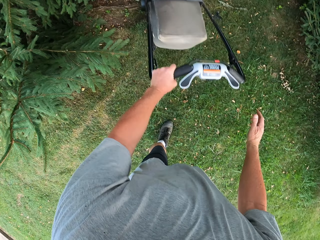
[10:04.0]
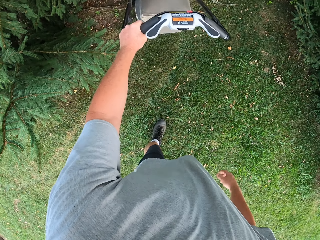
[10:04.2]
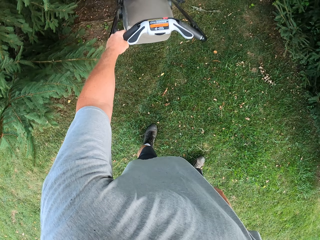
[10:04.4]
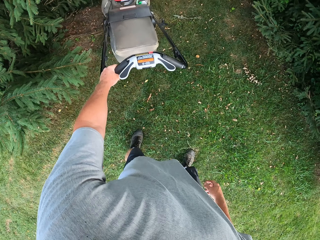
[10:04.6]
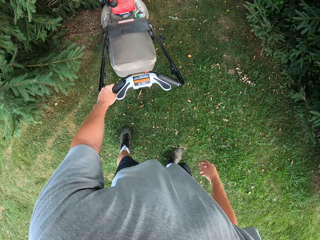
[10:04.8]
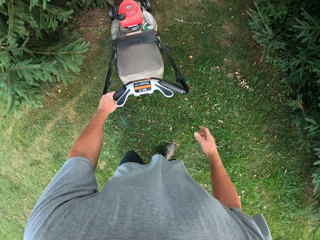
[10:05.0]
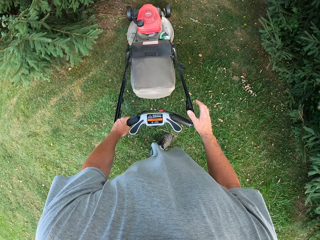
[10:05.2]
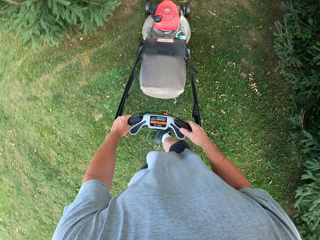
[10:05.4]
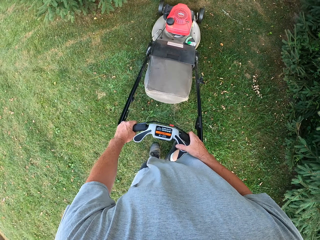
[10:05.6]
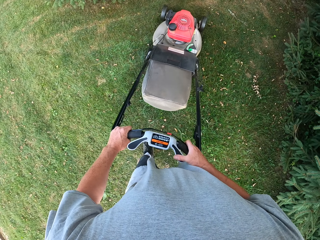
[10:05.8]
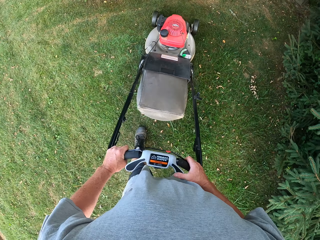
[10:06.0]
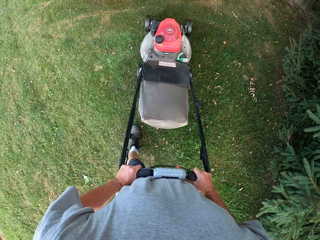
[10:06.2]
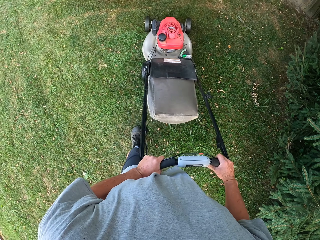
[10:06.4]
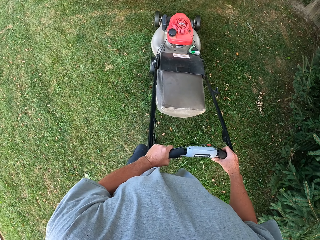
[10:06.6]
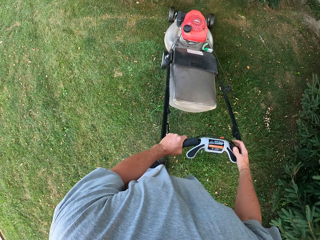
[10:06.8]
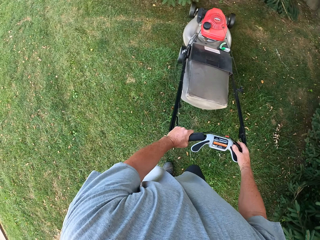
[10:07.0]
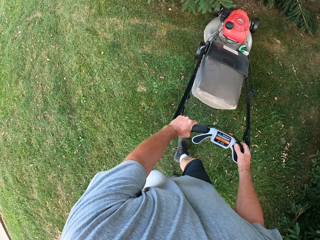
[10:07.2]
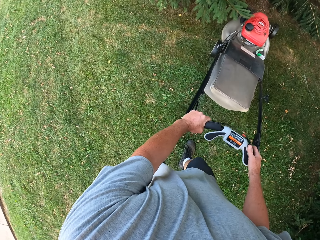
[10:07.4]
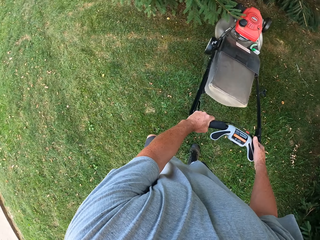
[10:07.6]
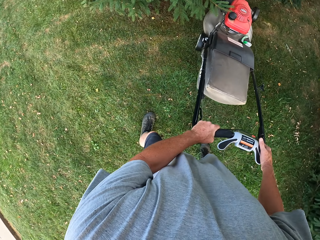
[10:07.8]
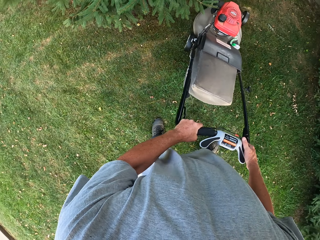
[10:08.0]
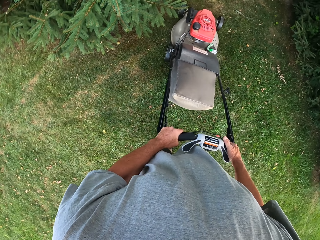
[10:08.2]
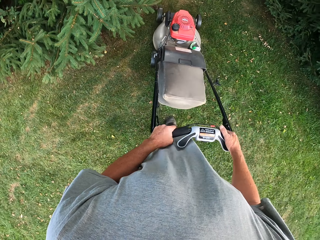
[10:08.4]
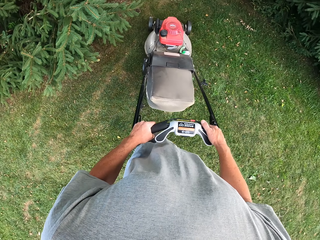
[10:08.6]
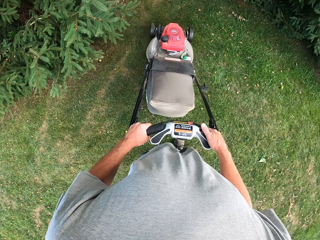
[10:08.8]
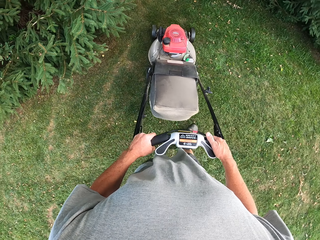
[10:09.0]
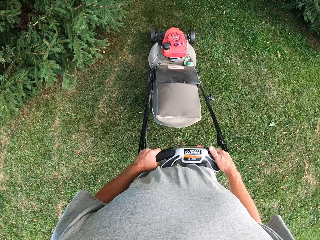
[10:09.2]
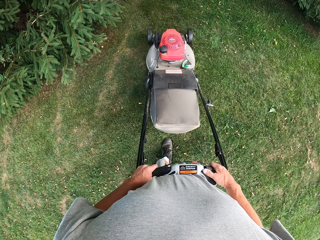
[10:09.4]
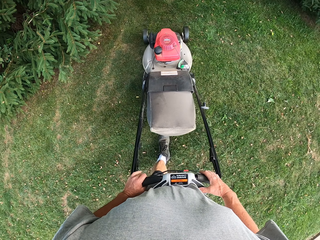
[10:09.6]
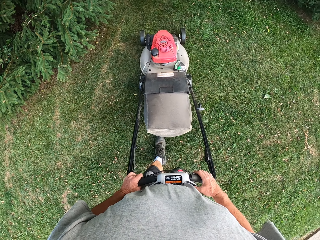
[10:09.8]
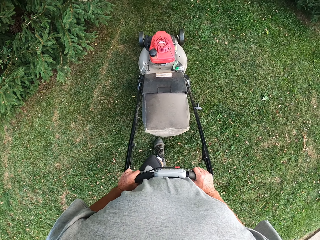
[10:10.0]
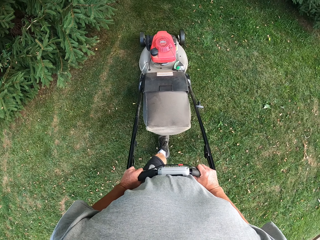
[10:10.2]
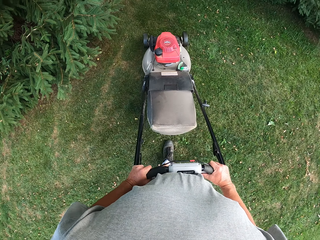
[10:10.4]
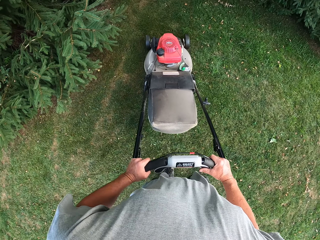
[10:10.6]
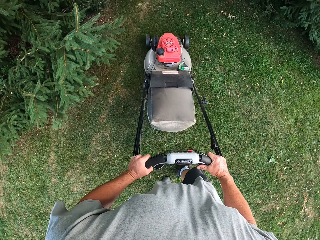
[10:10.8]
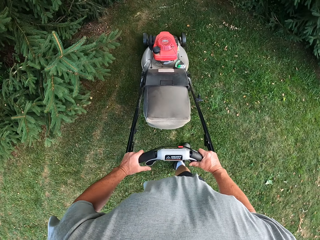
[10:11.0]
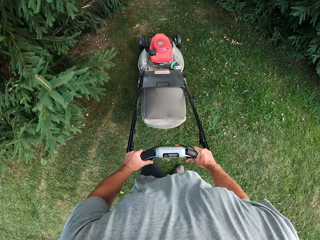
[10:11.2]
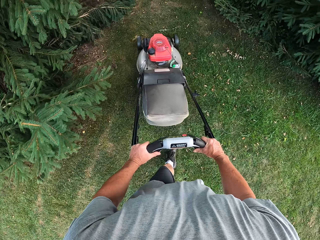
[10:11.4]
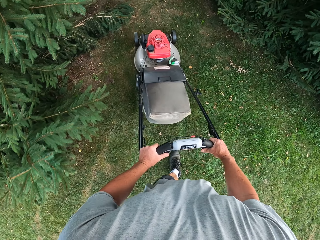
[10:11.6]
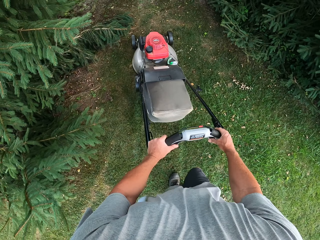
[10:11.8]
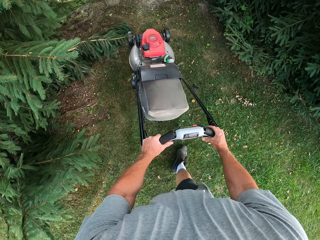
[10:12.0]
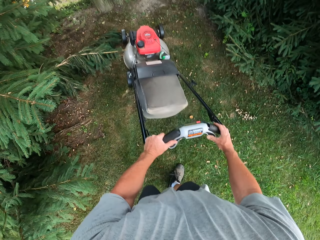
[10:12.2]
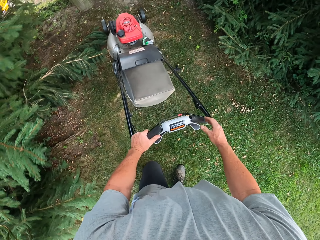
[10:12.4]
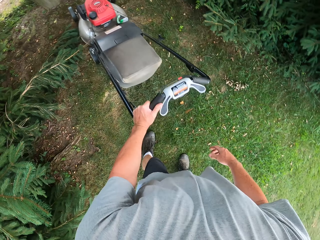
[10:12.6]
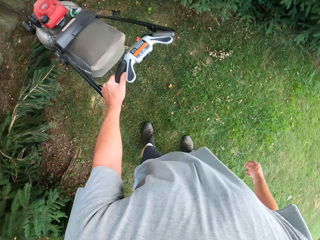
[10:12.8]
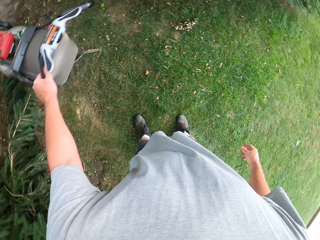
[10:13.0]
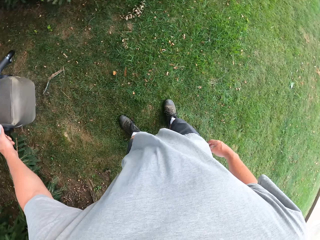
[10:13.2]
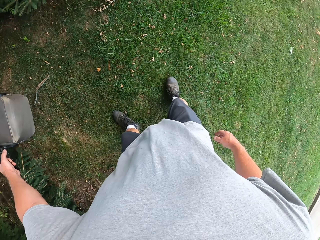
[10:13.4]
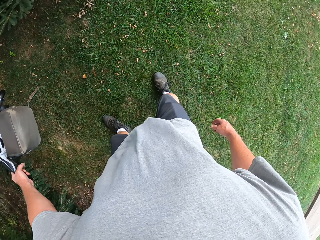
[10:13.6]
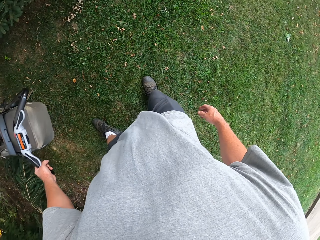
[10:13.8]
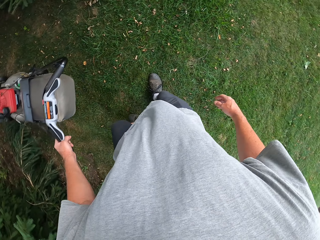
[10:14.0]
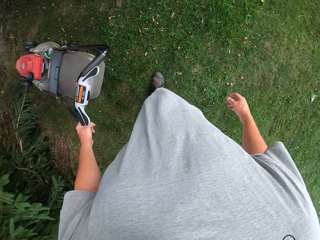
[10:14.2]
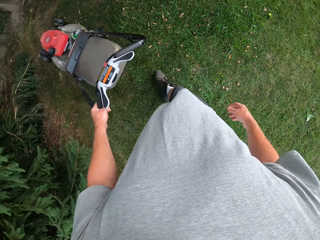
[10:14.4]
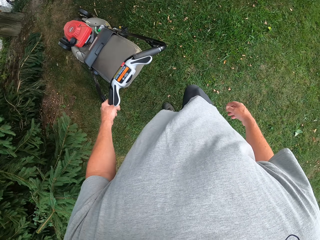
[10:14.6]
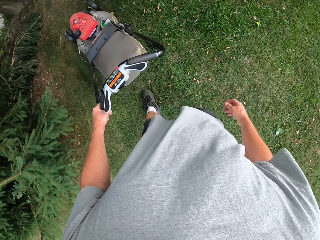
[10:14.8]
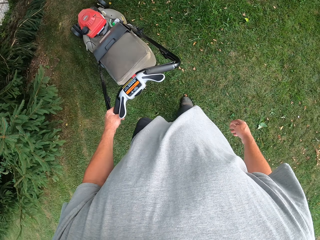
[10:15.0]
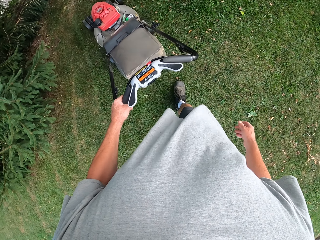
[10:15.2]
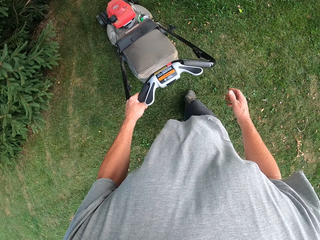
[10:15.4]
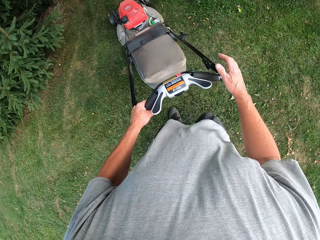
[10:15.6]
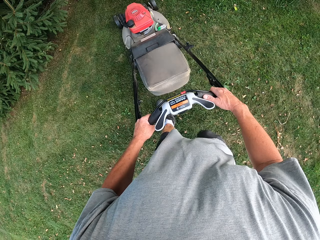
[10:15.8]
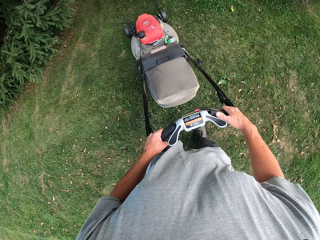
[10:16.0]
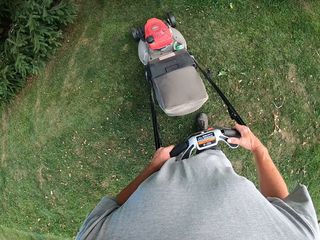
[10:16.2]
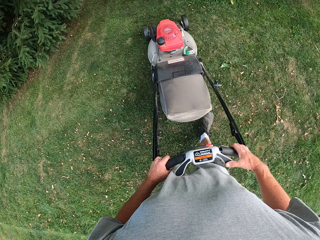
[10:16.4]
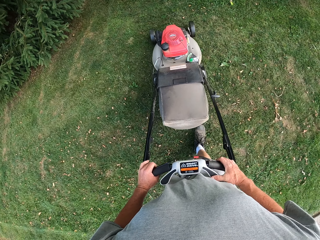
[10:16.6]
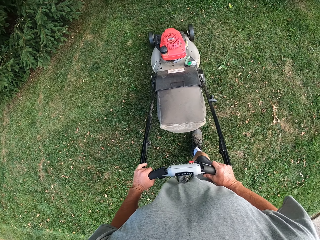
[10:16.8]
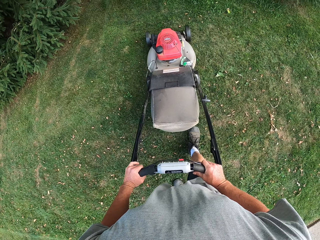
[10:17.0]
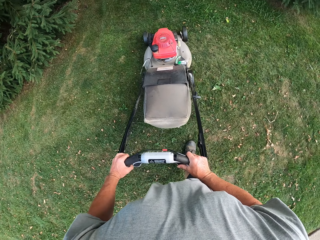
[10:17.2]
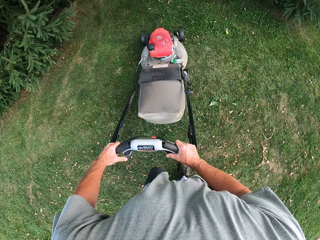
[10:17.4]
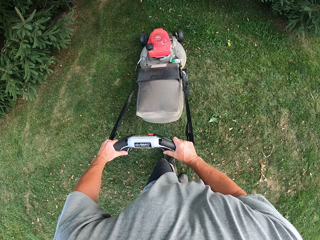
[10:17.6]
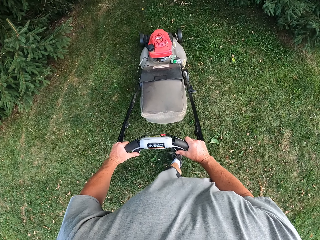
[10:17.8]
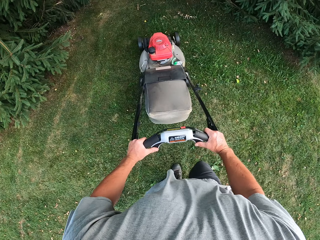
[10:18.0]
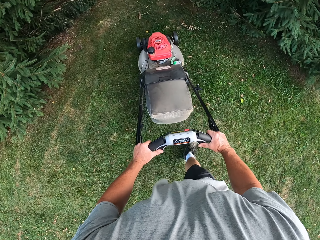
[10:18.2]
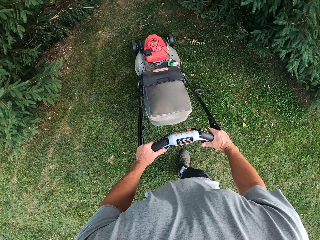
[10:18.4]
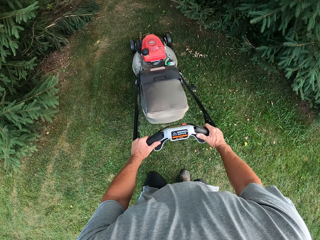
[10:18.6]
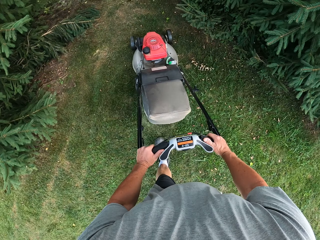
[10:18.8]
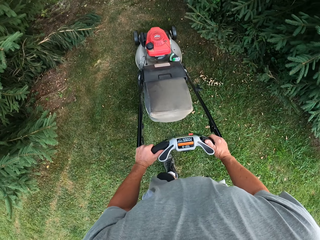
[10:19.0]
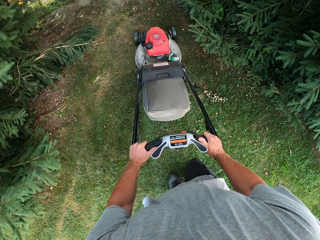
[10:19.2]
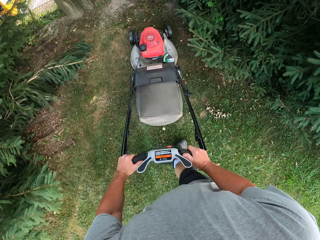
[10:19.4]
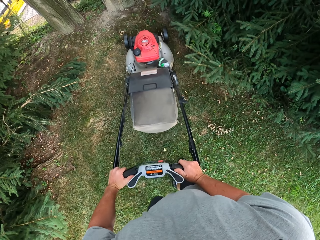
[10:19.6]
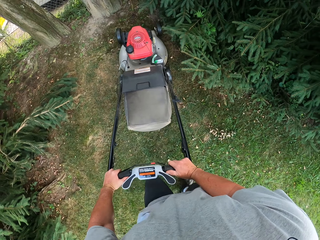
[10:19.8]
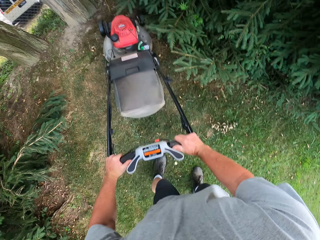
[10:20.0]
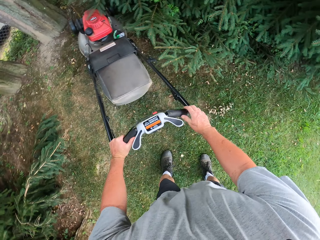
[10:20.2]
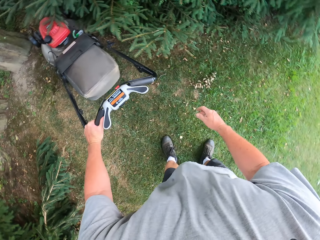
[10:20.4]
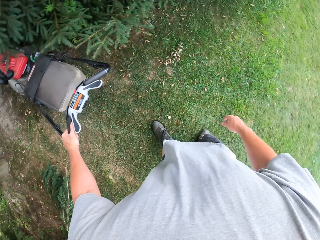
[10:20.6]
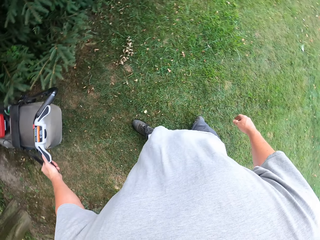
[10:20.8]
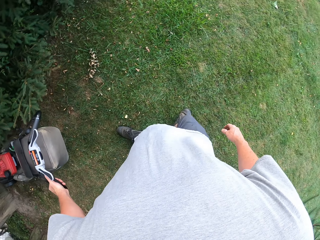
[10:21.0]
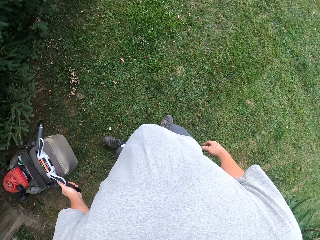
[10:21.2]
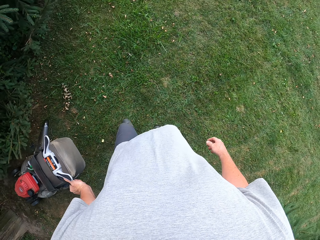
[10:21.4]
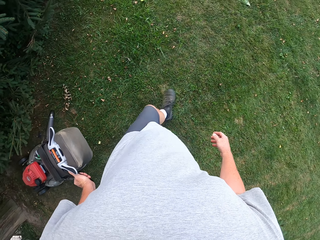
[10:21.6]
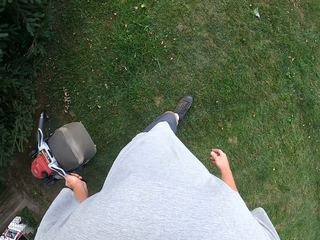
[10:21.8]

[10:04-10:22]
The camera wearer moves a lawn mower backwards. They mow the lawn with the lawn mower. They move the lawn mower backwards. They mow the lawn with the lawn mower. They move the lawn mower backwards. They mow the lawn with the lawn mower. They move the lawn mower backwards.

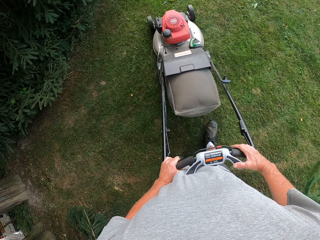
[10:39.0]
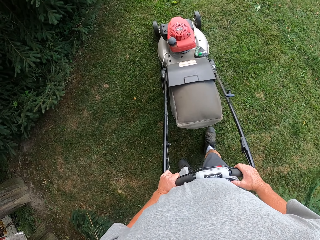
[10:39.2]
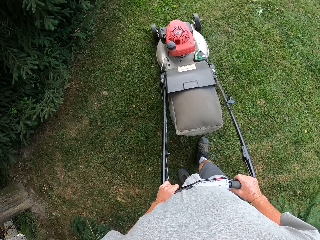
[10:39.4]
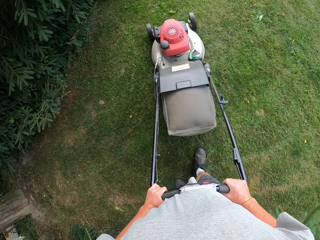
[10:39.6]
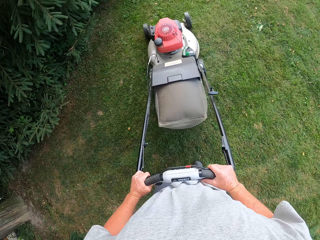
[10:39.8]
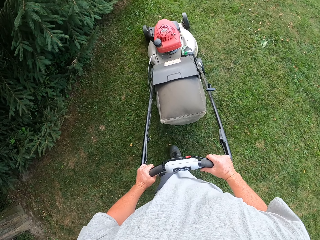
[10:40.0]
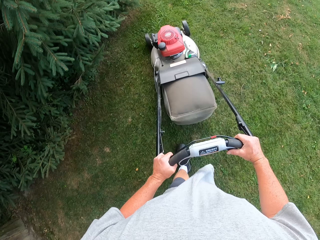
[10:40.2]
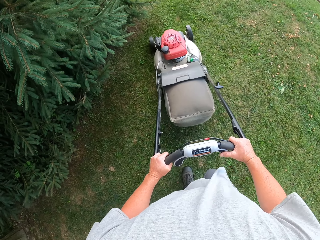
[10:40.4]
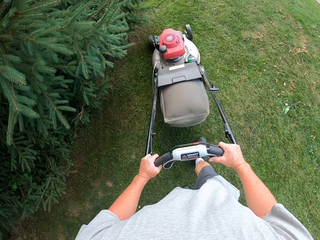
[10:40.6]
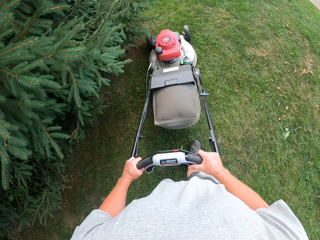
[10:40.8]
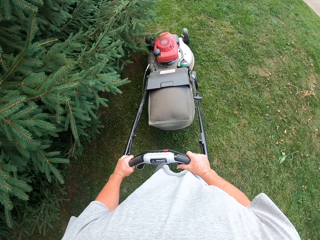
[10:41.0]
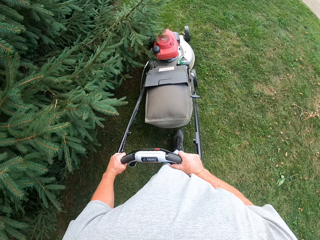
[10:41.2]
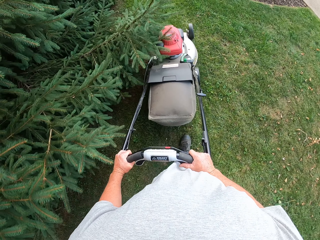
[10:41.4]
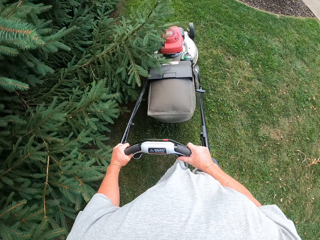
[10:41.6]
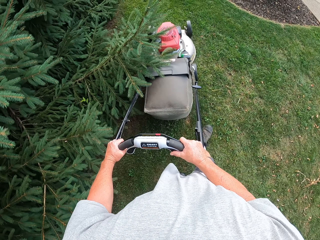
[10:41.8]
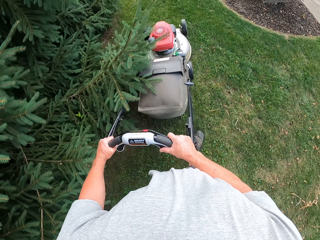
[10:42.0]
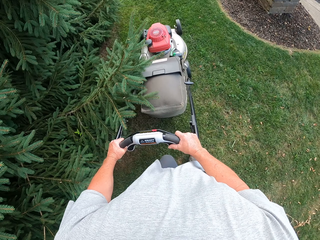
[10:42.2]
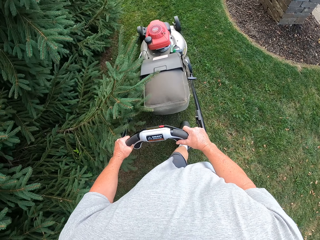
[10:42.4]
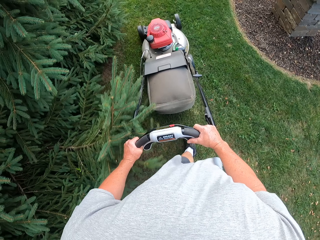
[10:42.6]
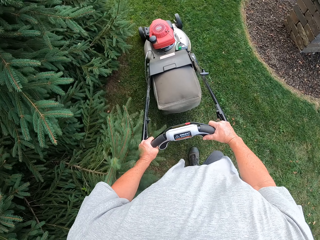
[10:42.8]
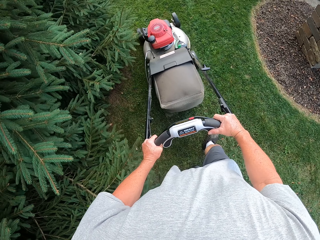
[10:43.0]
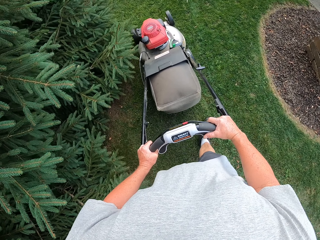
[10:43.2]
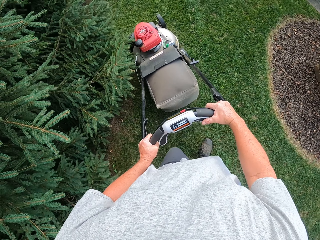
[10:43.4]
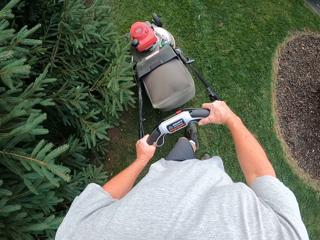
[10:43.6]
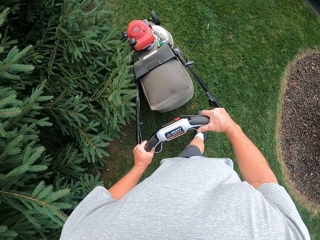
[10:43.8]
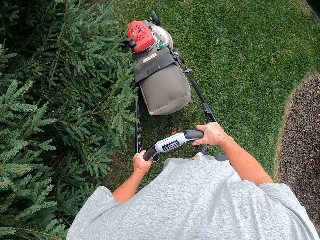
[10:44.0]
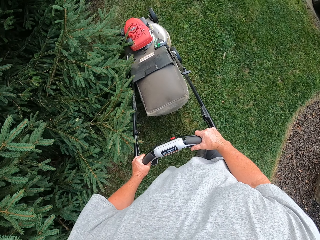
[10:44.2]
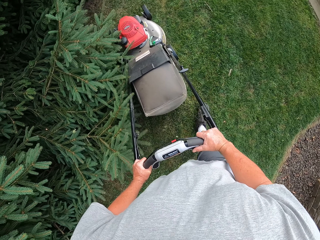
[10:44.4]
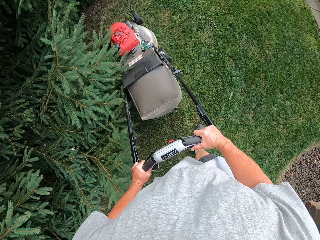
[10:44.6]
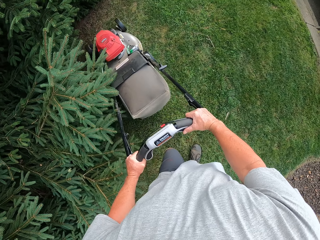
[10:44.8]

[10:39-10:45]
The camera wearer mows the lawn with a lawn mower.
